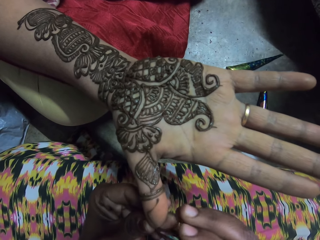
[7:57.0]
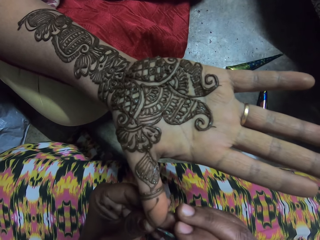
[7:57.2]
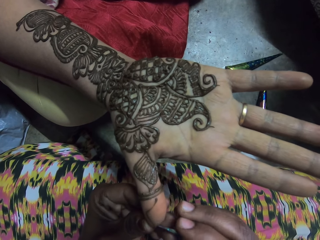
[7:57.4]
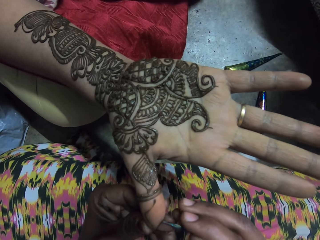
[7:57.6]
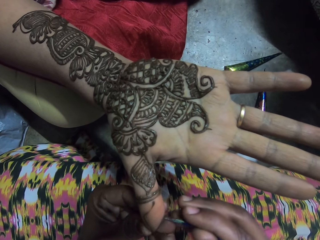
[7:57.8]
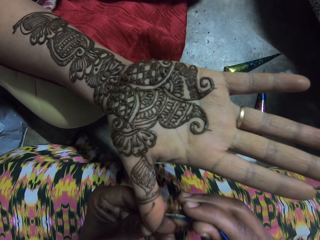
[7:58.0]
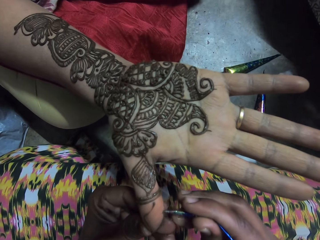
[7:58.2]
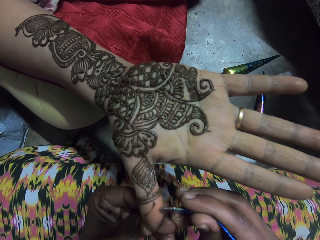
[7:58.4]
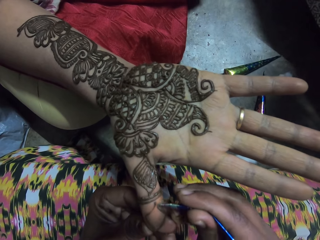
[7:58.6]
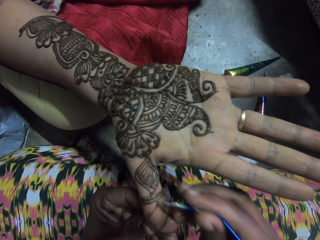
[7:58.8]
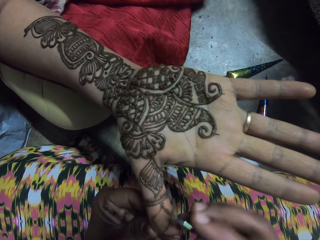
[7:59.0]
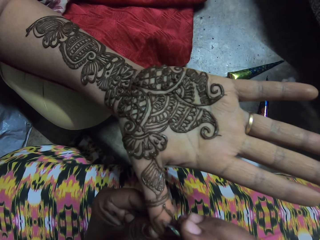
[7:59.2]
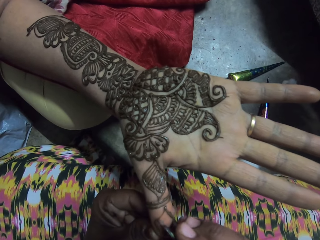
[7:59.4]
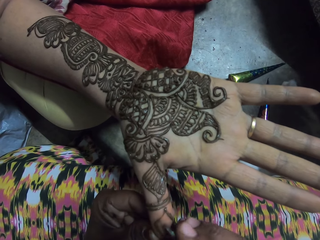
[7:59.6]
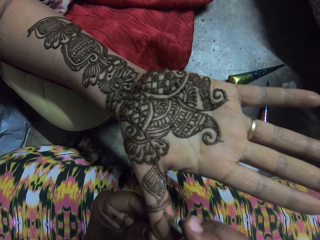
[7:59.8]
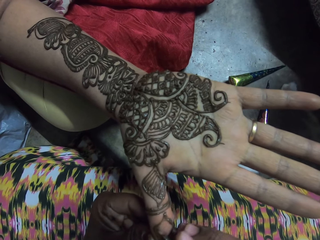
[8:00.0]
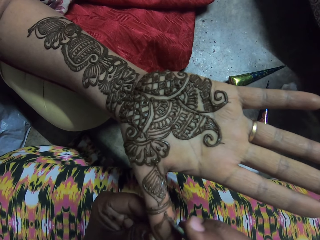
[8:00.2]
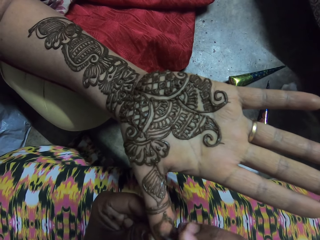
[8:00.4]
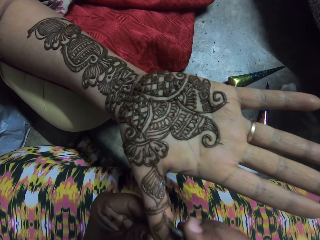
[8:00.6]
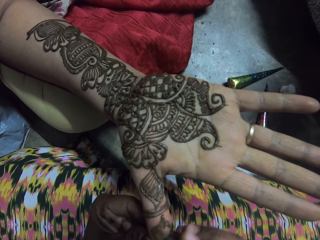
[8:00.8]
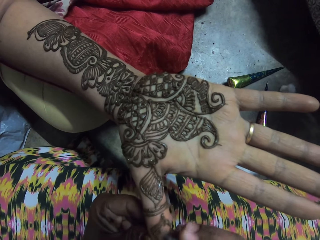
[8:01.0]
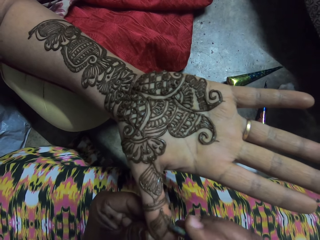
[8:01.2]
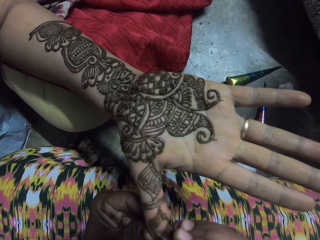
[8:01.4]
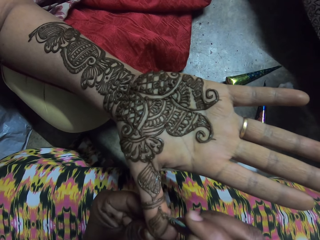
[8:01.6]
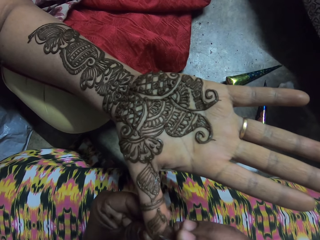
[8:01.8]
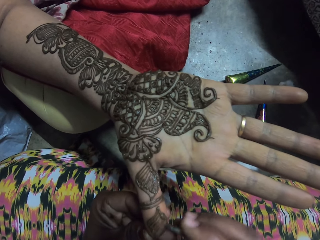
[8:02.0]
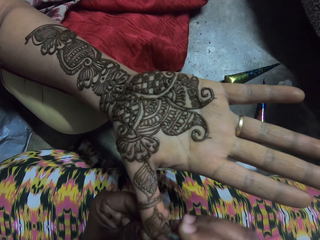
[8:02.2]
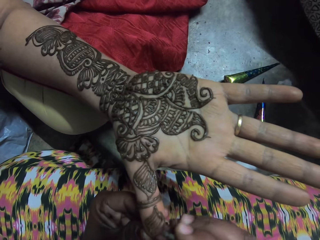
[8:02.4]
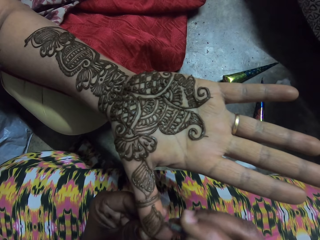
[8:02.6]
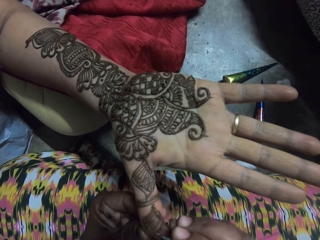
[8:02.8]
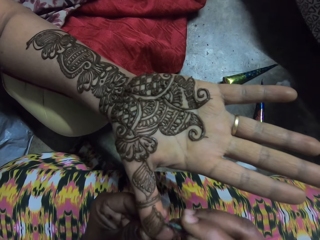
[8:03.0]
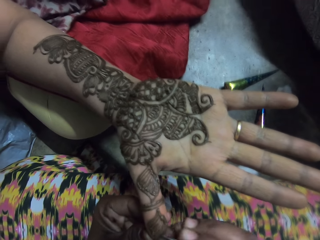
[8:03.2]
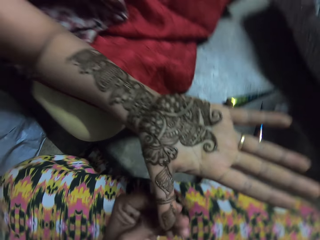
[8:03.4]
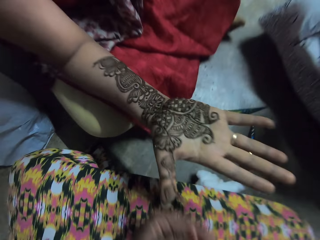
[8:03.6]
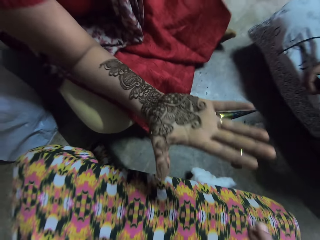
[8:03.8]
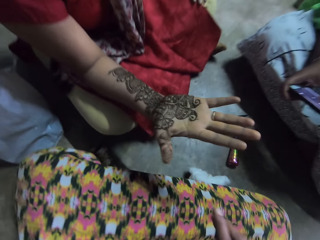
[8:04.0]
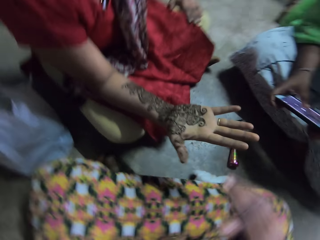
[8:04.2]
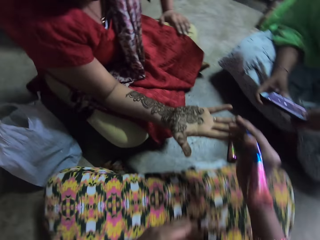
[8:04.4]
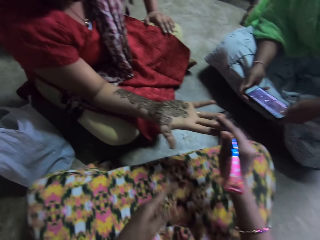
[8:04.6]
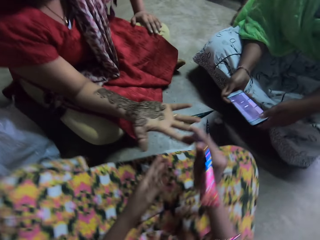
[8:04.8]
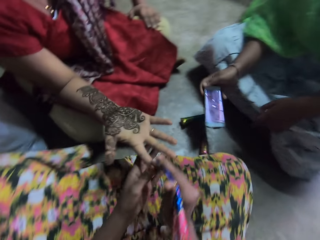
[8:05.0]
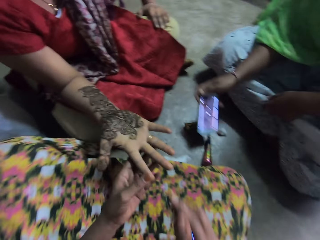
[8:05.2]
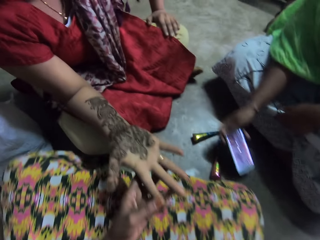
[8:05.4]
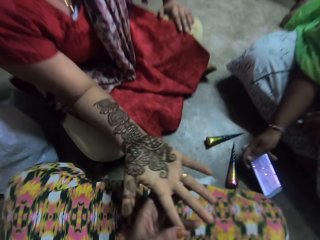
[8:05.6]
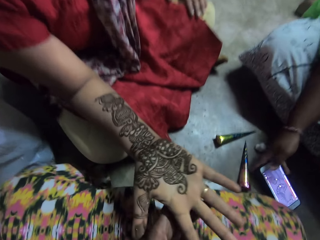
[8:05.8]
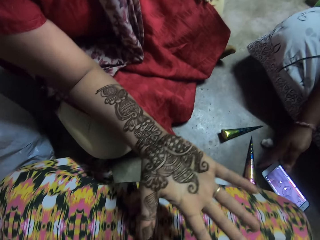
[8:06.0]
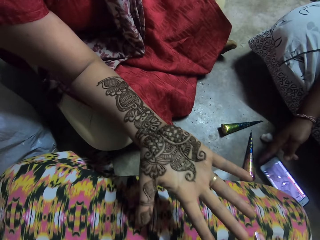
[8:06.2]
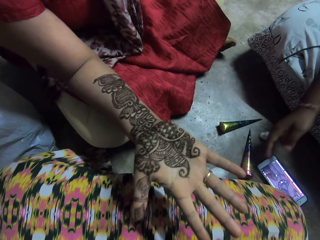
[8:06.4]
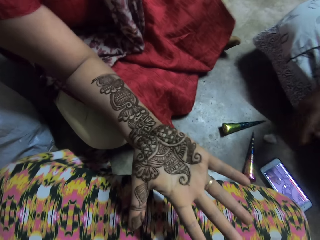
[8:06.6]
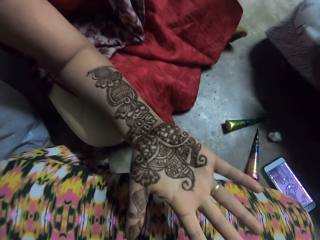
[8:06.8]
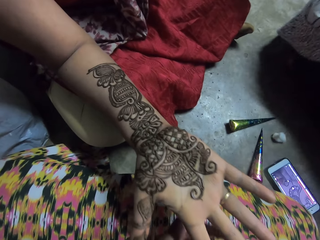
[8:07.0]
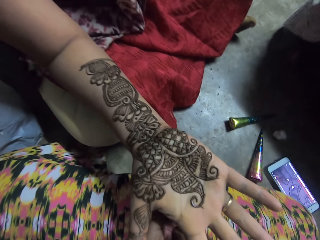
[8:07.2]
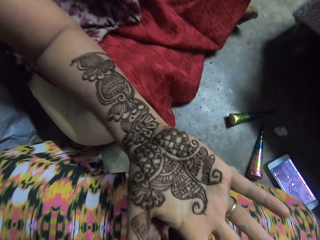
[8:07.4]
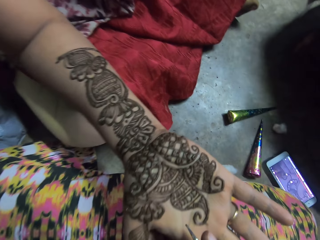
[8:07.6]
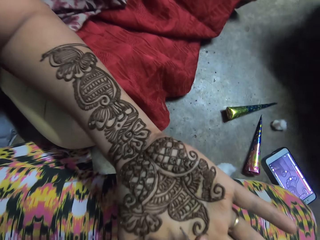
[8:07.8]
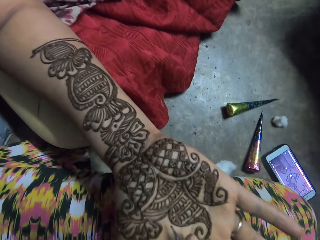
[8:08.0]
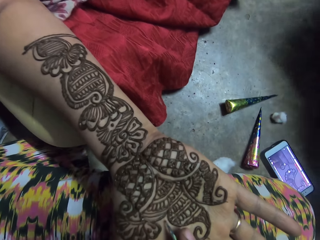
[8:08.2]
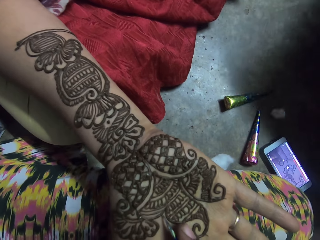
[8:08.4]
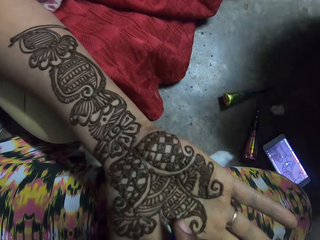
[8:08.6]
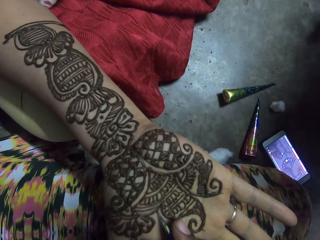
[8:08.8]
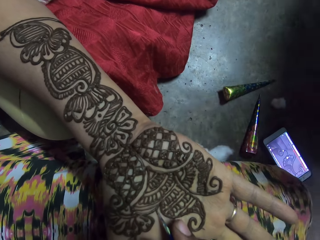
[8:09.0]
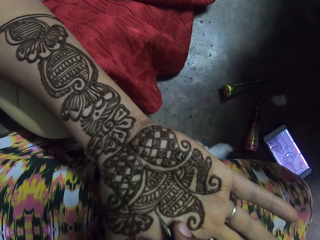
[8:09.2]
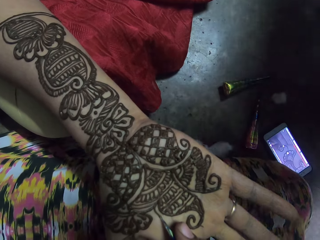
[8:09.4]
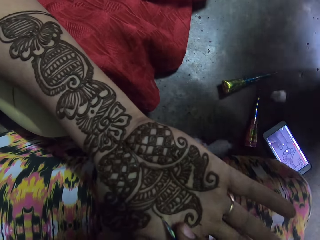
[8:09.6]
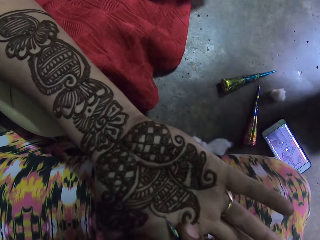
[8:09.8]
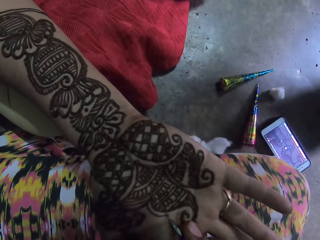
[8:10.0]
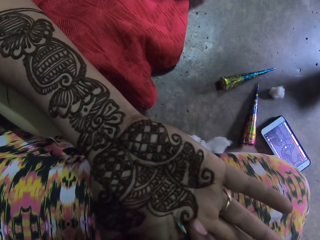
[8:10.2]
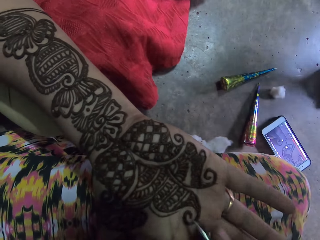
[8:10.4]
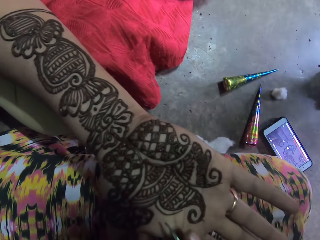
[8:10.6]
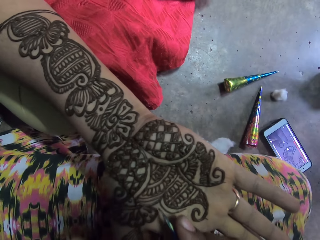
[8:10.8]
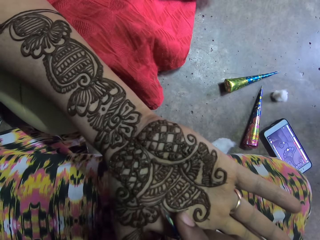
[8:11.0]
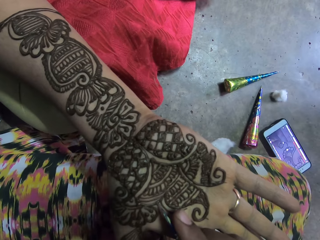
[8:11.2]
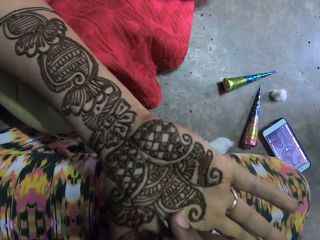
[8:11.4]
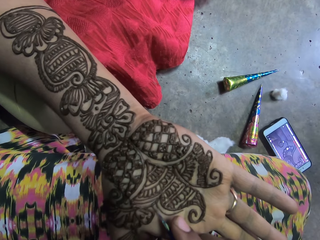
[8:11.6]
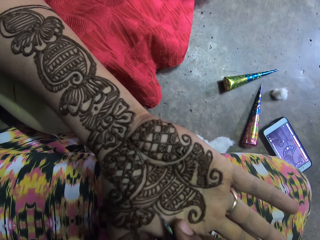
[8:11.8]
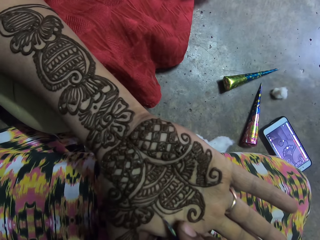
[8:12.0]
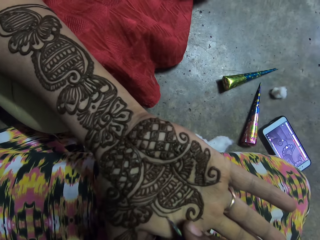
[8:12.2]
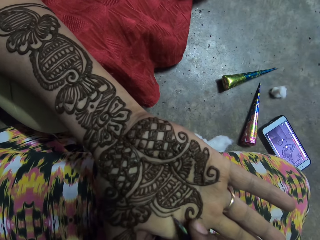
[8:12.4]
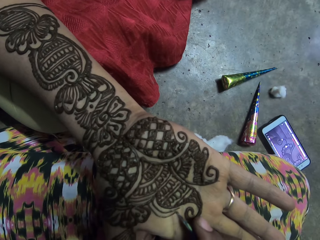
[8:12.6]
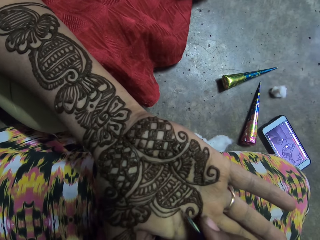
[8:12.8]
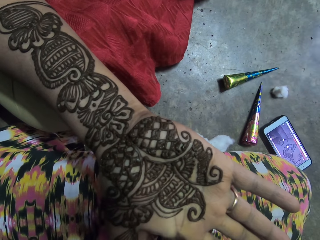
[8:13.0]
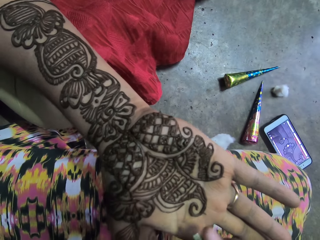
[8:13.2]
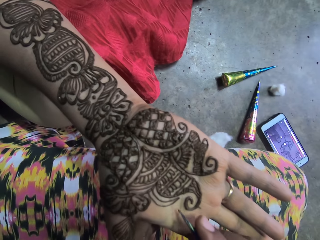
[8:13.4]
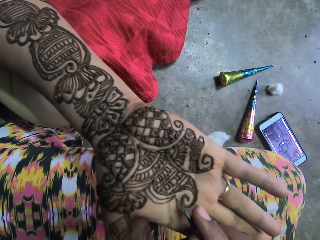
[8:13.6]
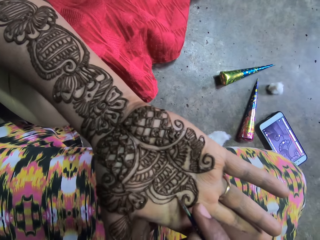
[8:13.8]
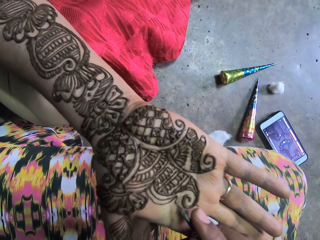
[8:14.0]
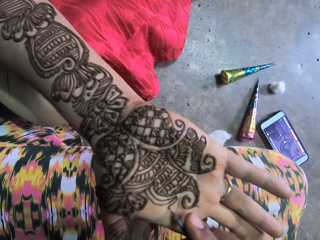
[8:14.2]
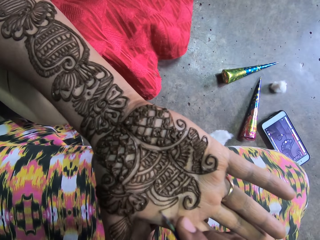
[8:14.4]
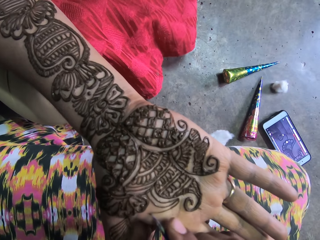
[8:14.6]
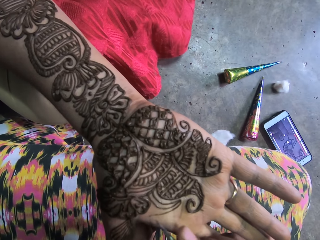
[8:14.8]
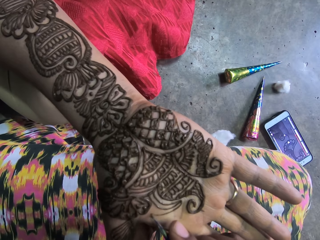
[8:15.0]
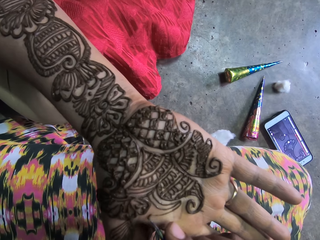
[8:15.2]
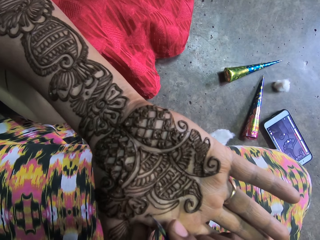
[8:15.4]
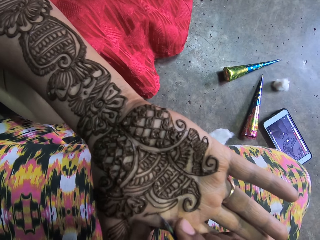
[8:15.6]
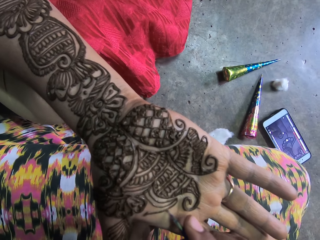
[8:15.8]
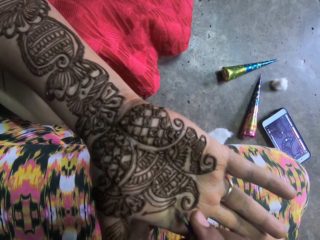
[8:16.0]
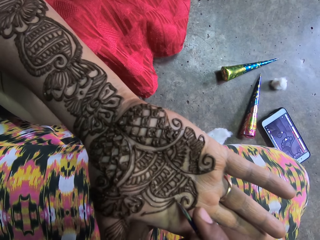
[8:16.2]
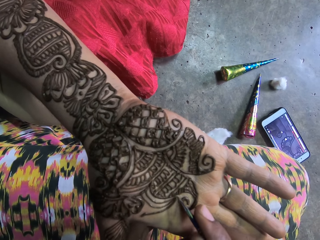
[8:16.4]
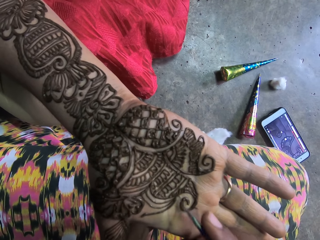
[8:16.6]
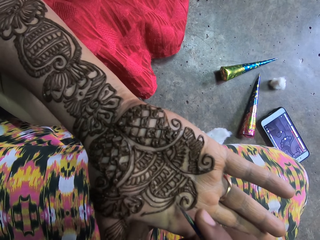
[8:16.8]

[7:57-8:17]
The camera wearer interacts with the woman. She looks around. The woman drops a phone on the floor with her right hand. The camera wearer draws the tattoo on the right hand of another woman with the tattoo pen in her right hand.

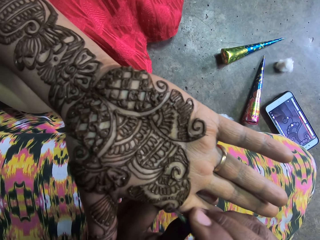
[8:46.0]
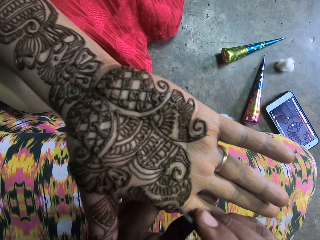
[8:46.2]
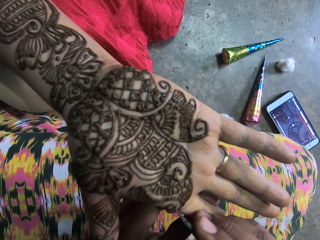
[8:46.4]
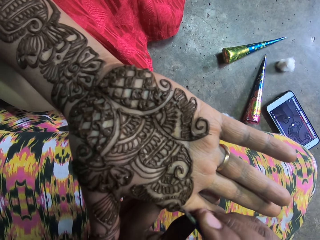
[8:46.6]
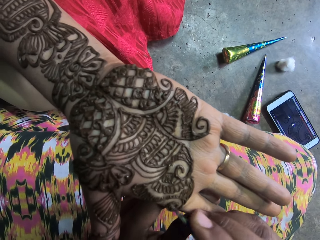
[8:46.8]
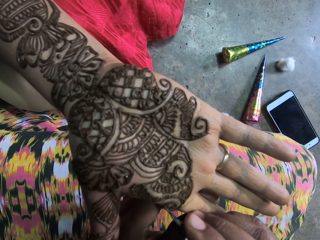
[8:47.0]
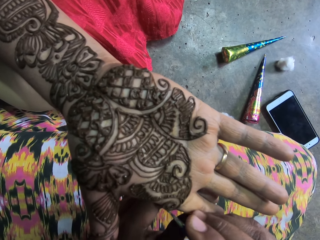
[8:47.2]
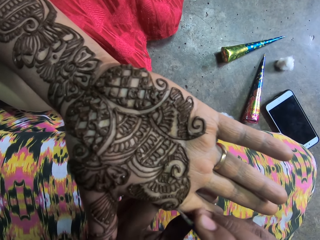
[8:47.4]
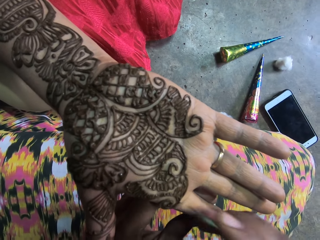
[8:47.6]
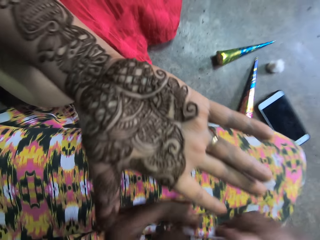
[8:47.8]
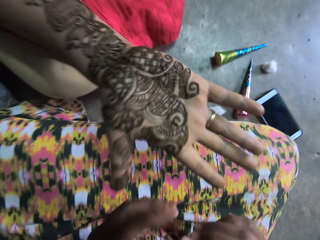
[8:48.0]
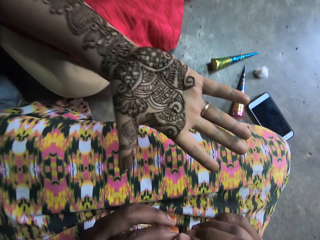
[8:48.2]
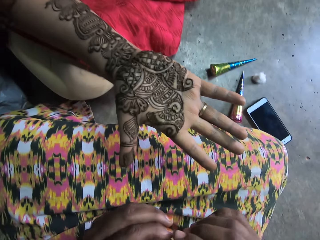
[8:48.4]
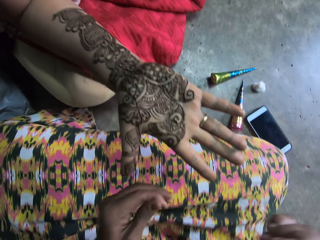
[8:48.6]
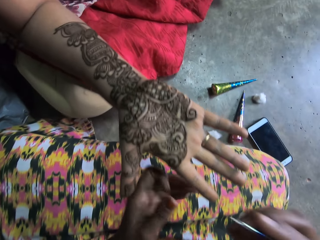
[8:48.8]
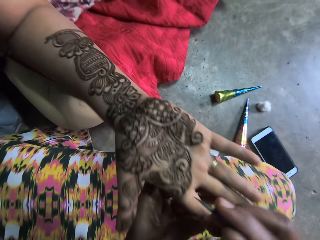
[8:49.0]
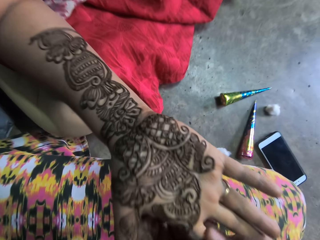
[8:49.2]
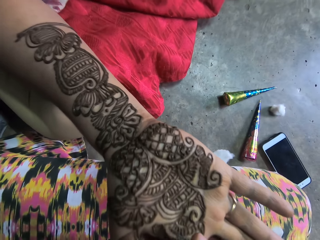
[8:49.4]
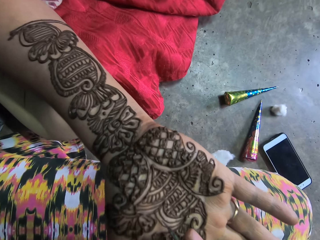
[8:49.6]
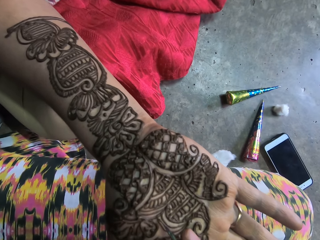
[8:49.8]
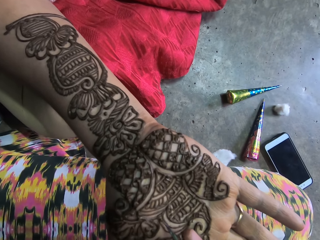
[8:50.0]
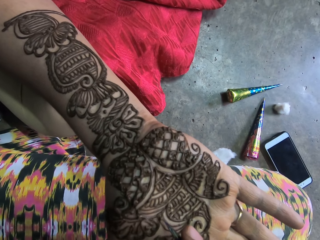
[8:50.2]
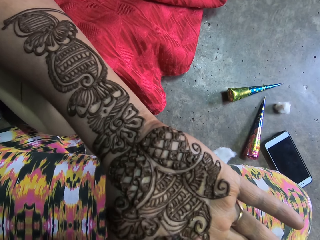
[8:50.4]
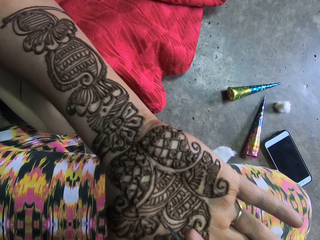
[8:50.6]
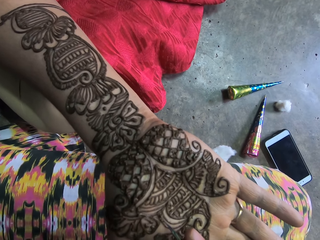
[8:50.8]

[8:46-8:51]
The camera wearer cleans the tip of the tattoo pen with her left hand. She looks around. She draws on the hand.
